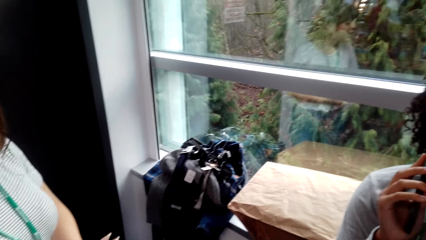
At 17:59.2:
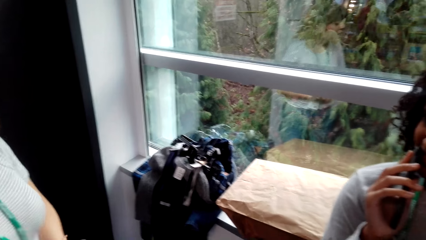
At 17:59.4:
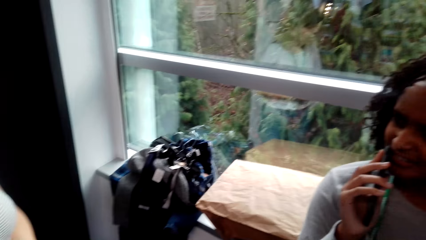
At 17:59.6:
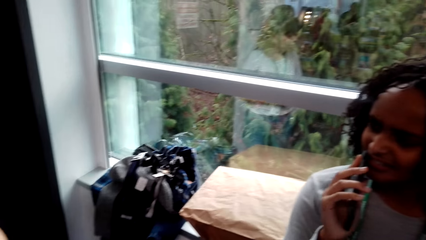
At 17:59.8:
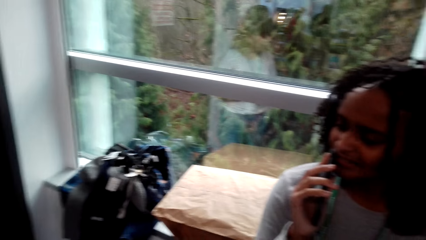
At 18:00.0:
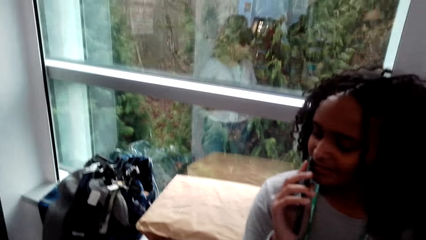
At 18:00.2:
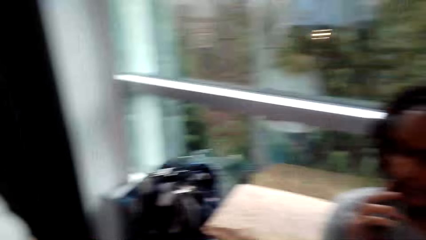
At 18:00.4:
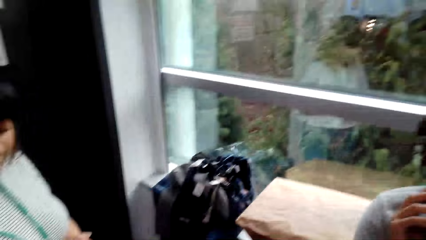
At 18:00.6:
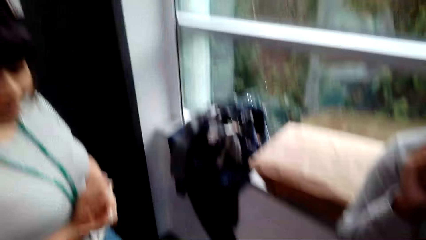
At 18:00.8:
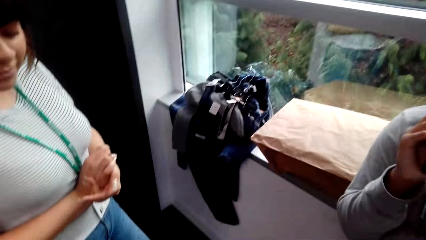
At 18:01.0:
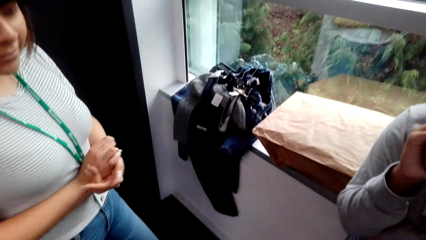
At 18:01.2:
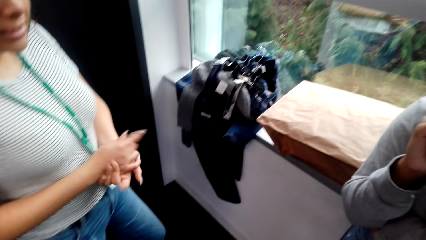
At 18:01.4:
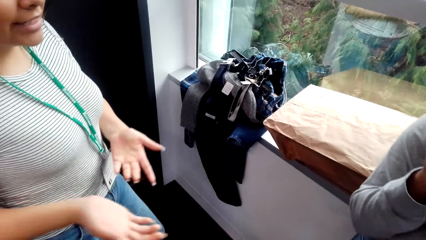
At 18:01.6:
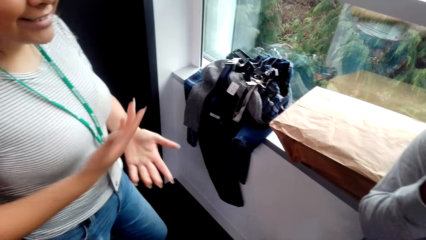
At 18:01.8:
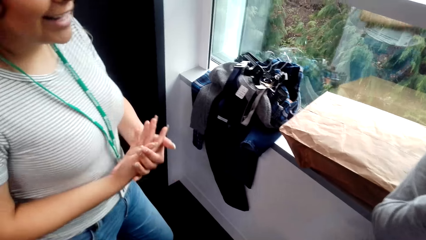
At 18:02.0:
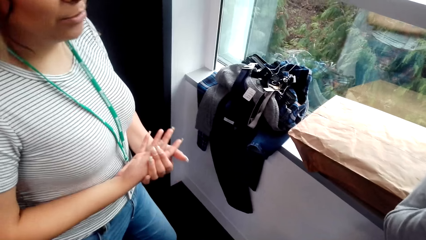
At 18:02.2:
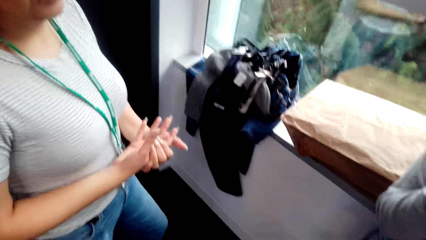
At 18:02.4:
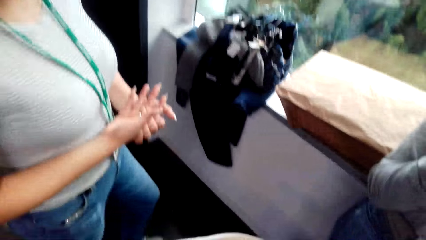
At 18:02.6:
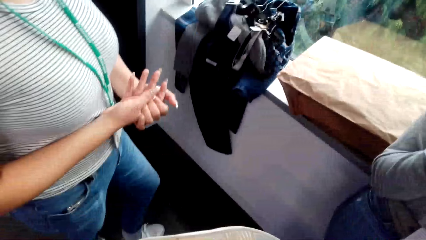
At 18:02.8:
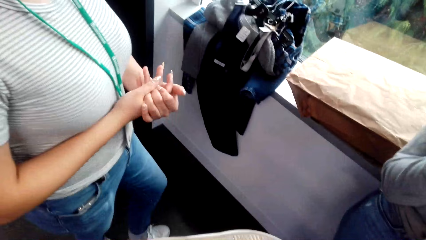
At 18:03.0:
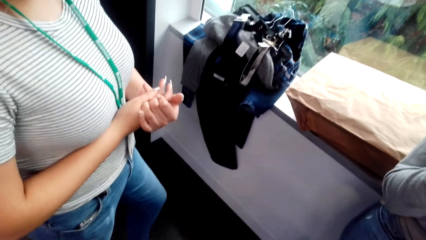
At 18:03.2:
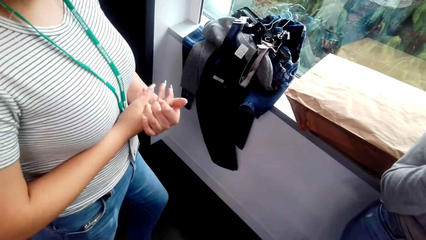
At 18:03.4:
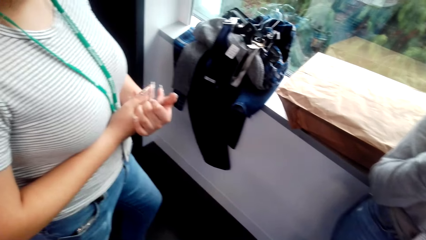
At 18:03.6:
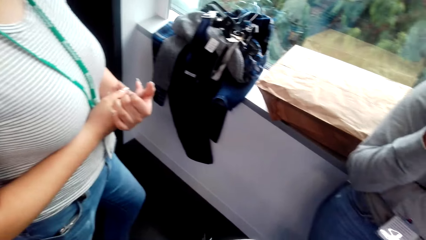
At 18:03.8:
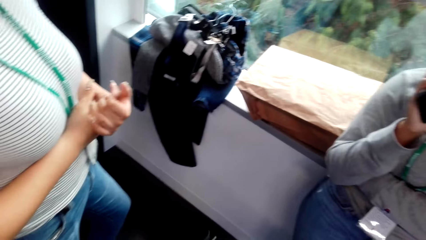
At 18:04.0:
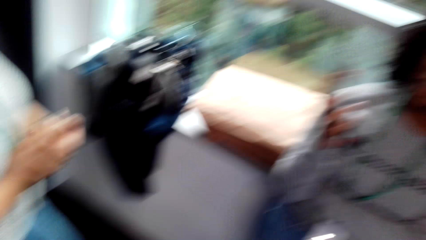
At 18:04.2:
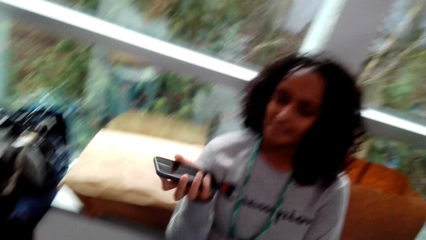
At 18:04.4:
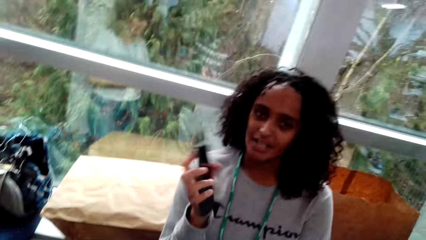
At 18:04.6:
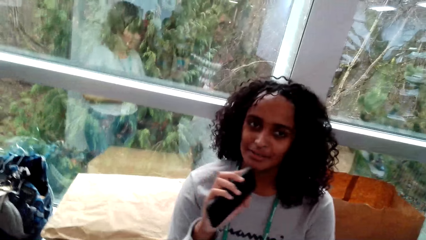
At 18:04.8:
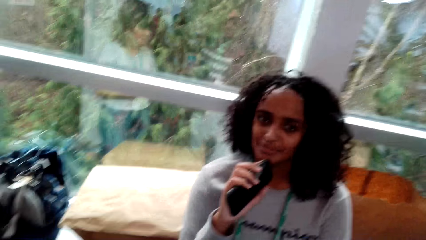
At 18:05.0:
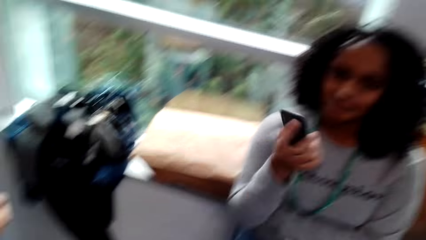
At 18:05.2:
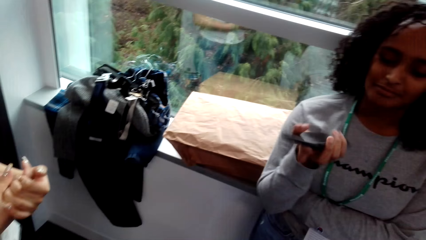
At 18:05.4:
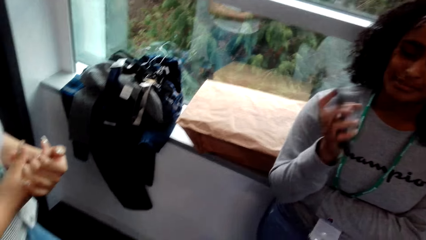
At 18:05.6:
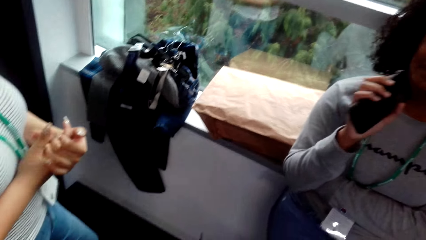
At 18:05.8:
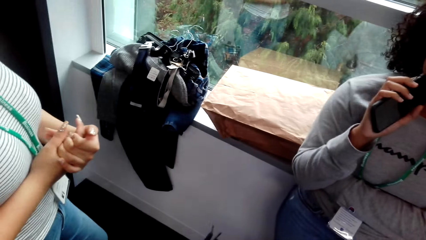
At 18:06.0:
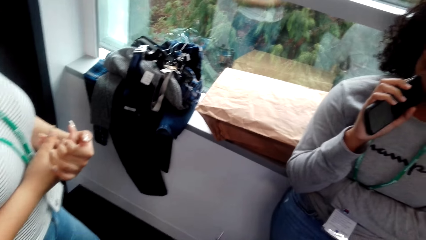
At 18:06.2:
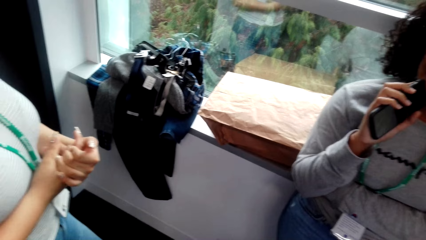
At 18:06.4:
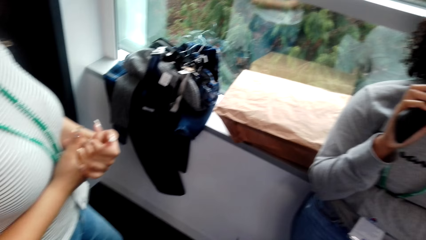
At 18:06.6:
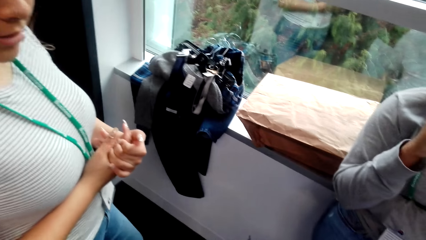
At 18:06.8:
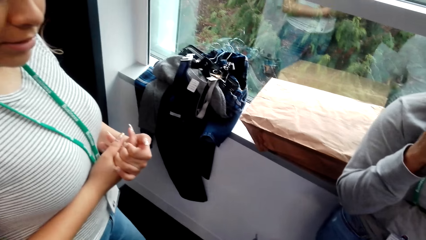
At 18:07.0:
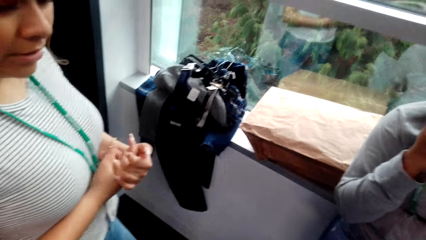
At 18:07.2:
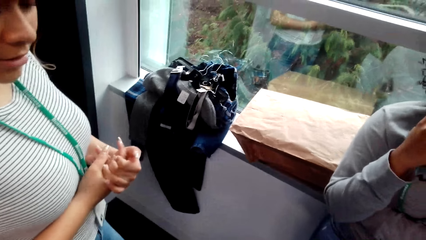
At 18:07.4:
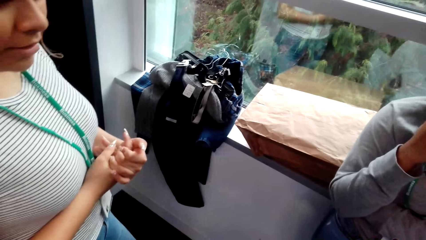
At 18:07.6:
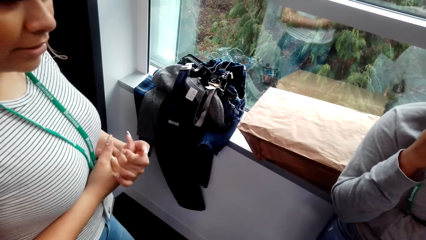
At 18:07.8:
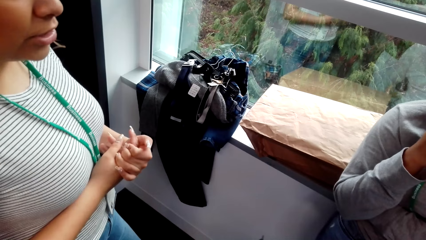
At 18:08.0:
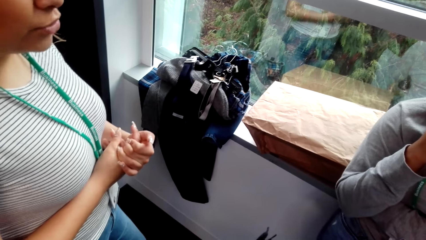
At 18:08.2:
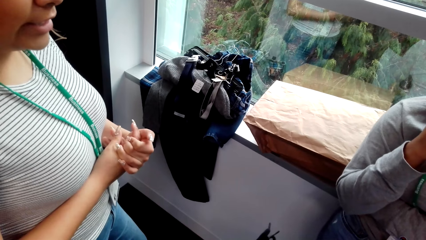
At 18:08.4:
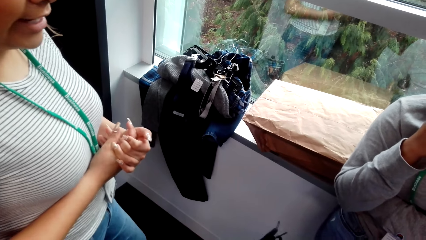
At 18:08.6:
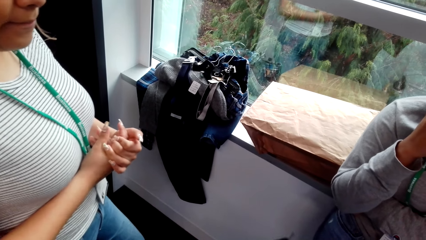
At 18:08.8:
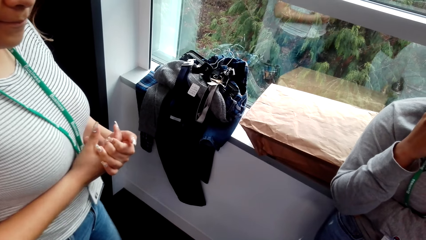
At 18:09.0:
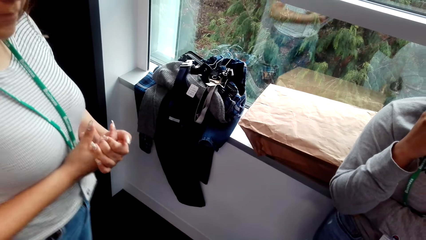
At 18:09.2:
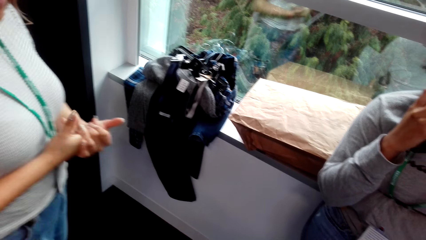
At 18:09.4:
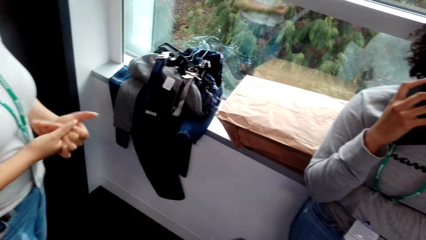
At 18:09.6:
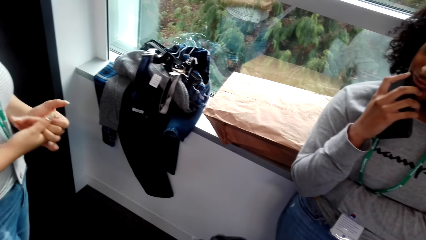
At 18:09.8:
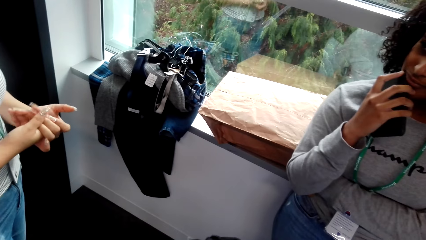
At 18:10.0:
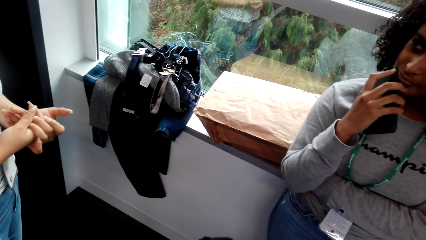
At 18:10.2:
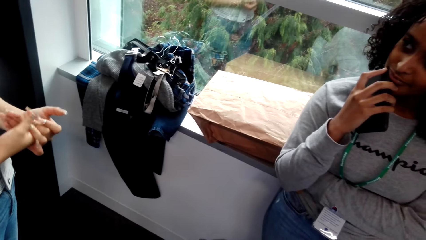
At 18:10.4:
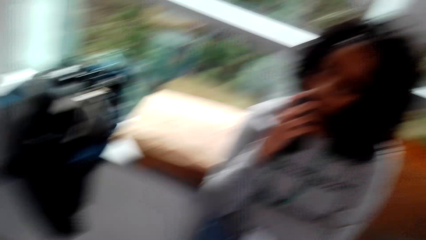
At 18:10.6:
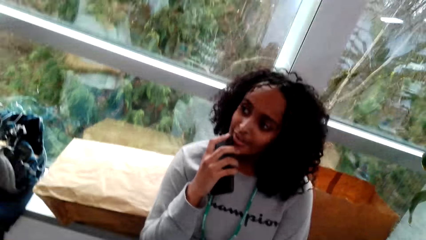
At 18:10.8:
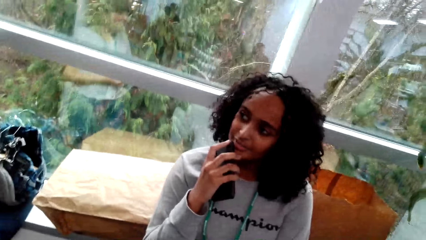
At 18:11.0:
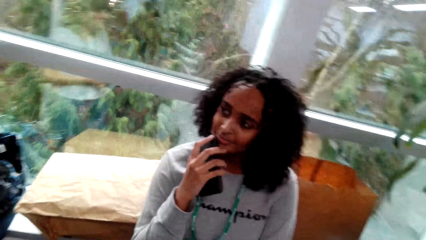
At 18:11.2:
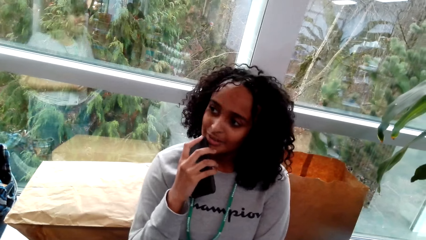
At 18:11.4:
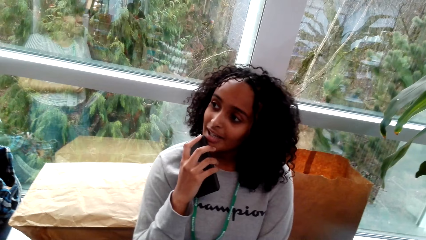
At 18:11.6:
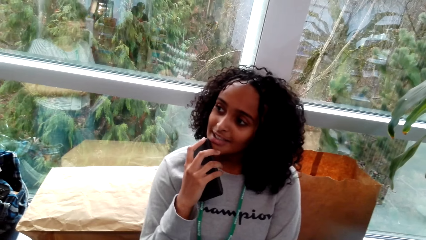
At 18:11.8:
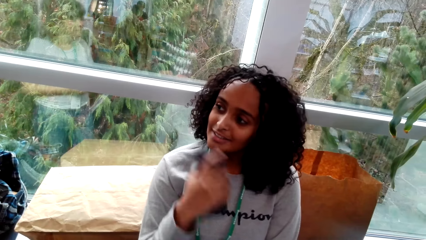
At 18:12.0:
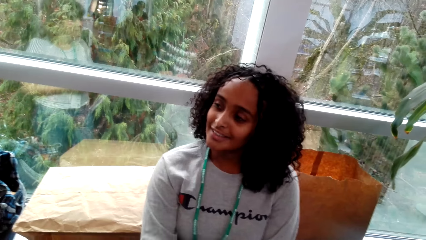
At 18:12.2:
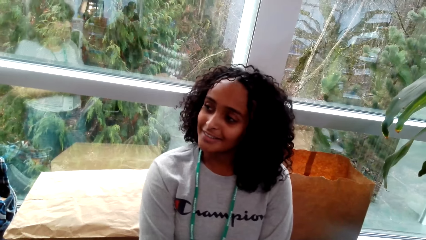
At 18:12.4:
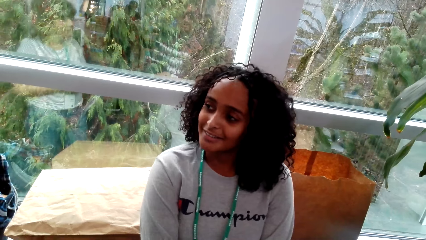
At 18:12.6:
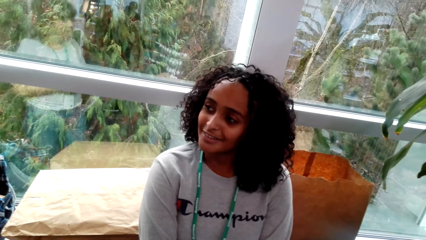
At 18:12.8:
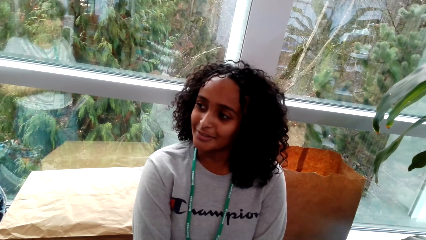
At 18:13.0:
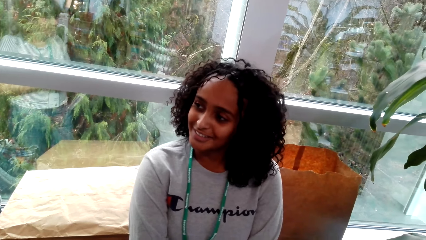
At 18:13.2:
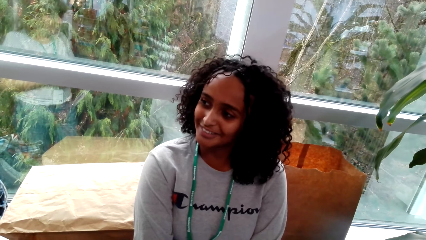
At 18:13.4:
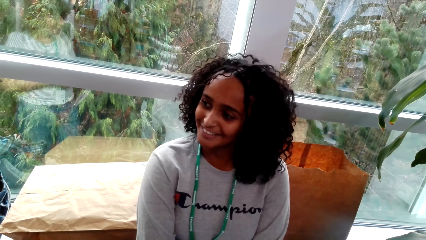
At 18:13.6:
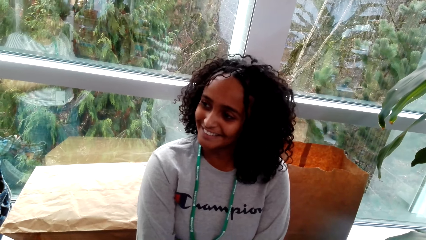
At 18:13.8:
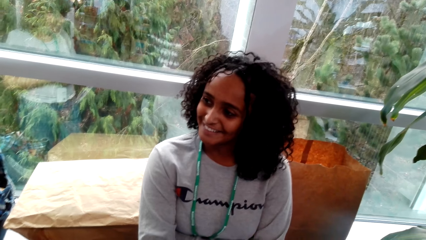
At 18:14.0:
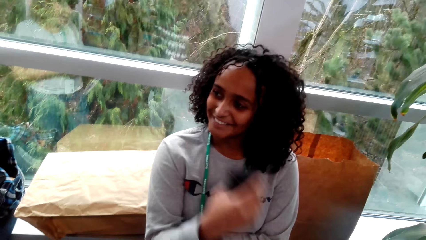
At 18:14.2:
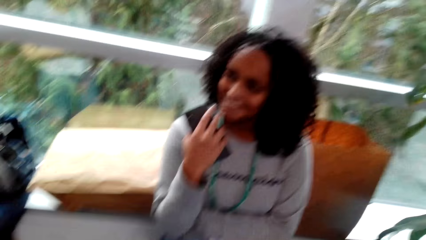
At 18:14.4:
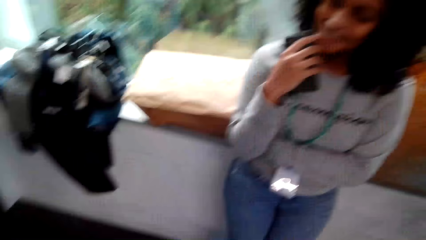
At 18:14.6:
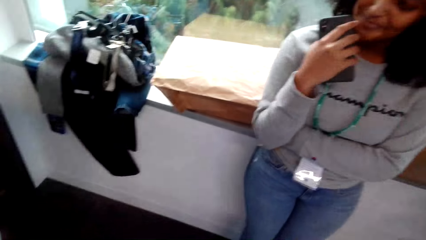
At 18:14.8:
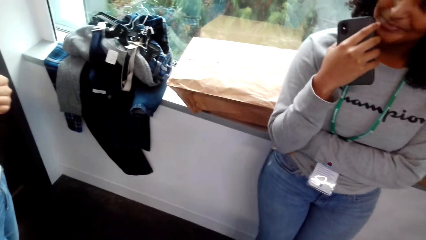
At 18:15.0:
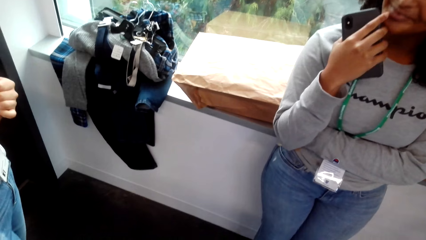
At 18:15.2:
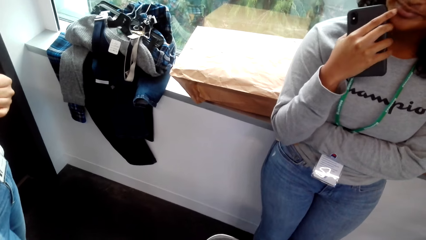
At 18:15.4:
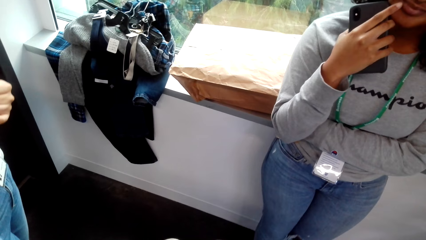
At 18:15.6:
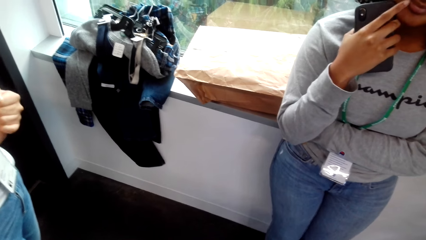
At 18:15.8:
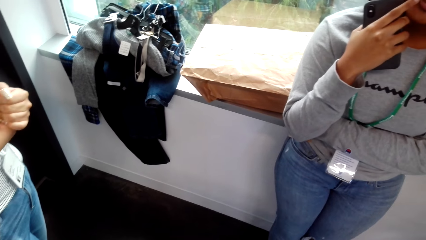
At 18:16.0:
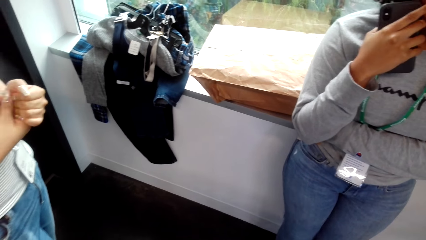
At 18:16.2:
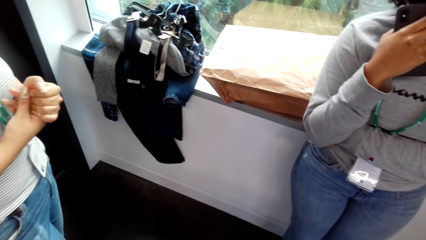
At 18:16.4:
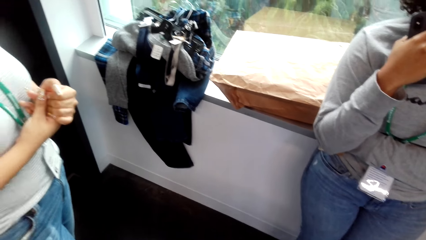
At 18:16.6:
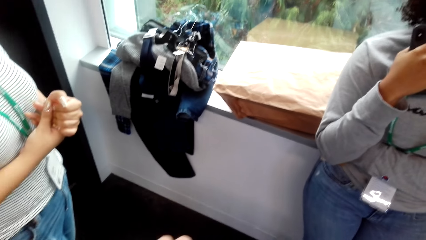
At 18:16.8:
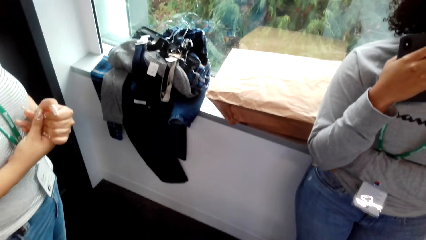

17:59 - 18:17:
A woman clasps hands. Another woman adjusts a hand.
